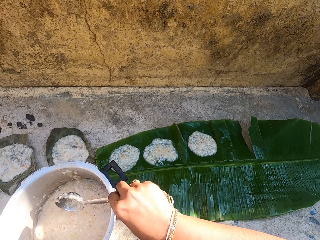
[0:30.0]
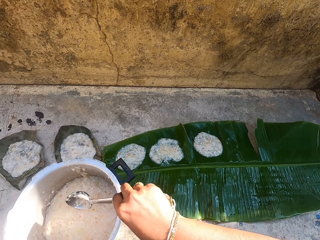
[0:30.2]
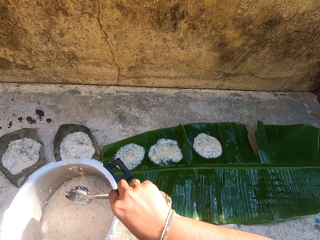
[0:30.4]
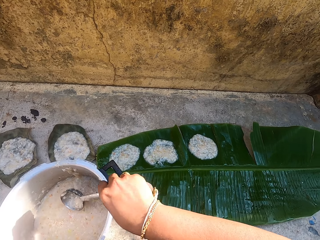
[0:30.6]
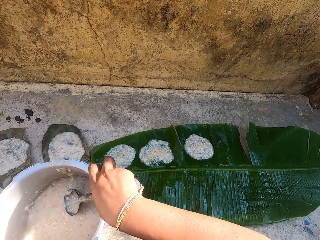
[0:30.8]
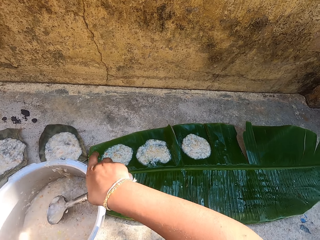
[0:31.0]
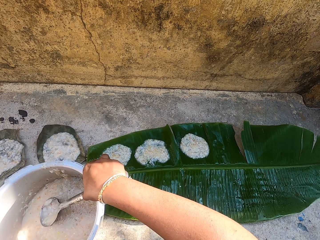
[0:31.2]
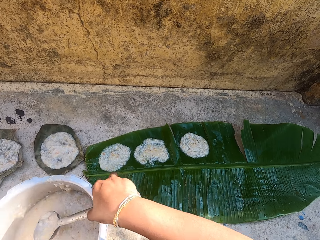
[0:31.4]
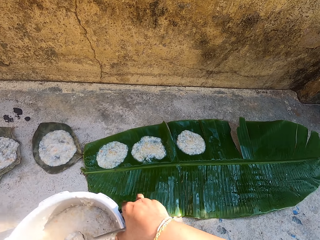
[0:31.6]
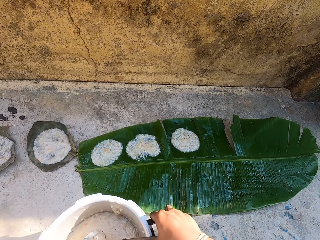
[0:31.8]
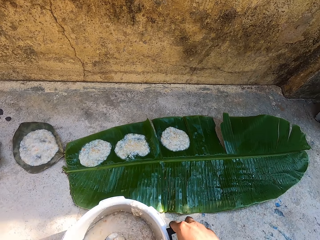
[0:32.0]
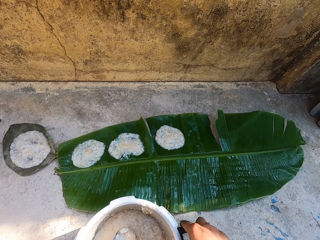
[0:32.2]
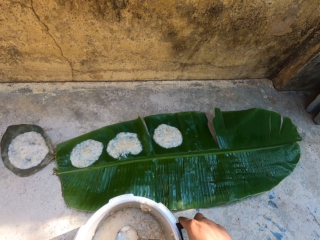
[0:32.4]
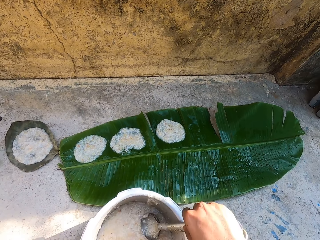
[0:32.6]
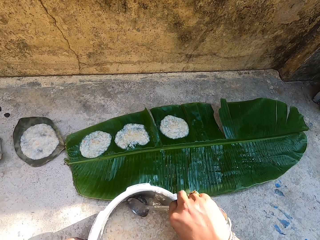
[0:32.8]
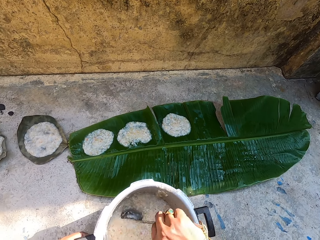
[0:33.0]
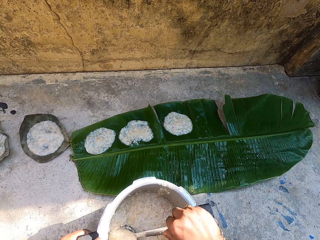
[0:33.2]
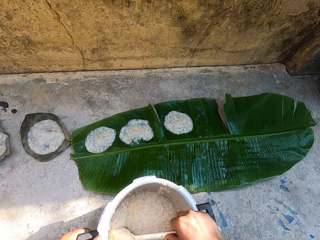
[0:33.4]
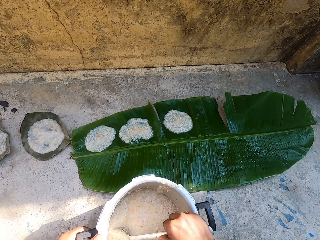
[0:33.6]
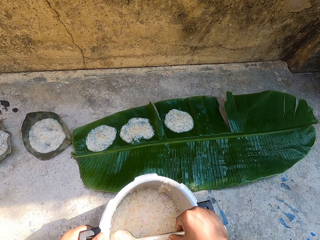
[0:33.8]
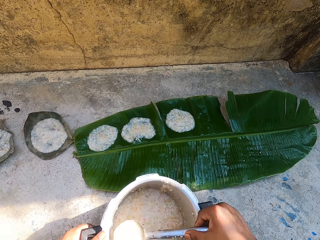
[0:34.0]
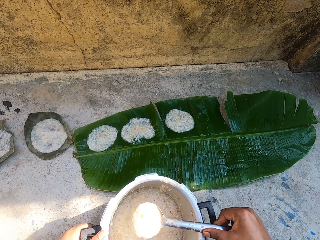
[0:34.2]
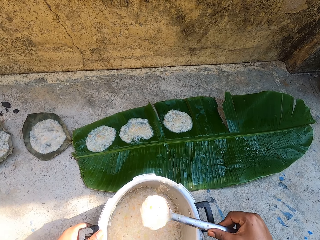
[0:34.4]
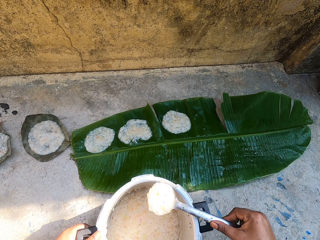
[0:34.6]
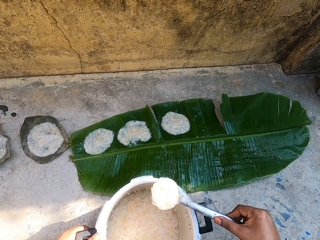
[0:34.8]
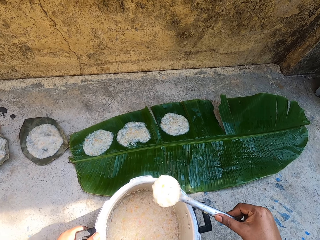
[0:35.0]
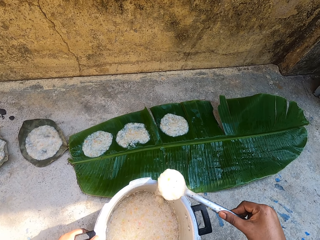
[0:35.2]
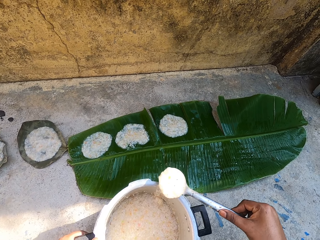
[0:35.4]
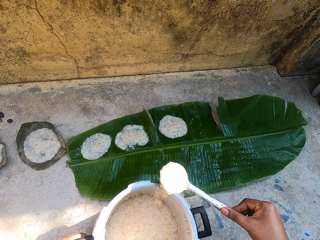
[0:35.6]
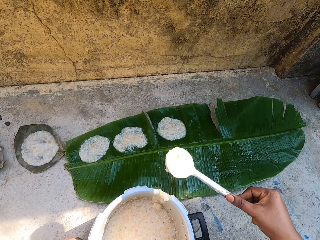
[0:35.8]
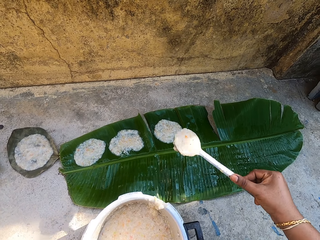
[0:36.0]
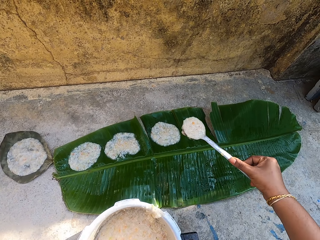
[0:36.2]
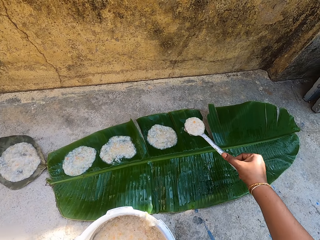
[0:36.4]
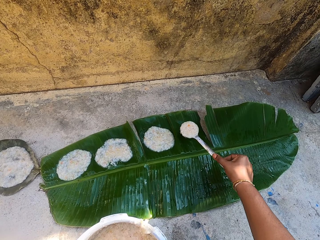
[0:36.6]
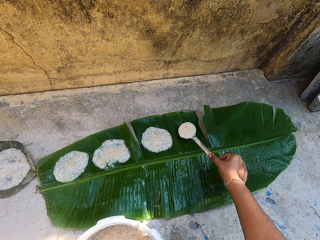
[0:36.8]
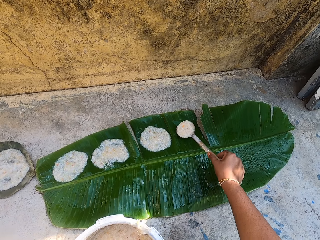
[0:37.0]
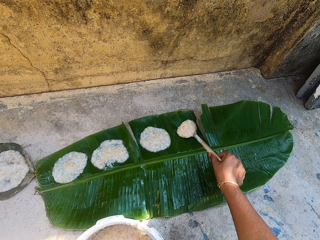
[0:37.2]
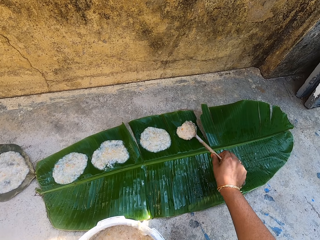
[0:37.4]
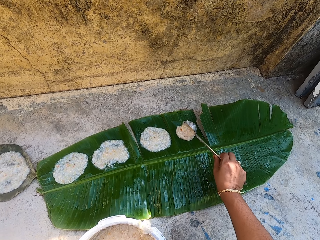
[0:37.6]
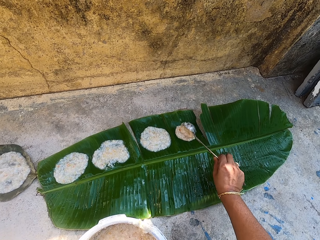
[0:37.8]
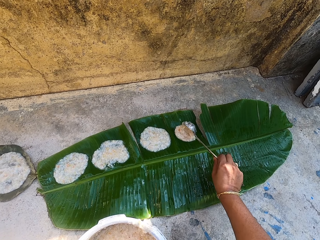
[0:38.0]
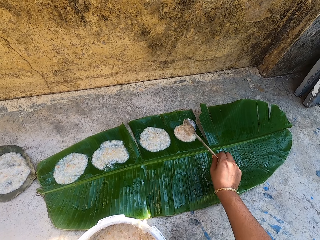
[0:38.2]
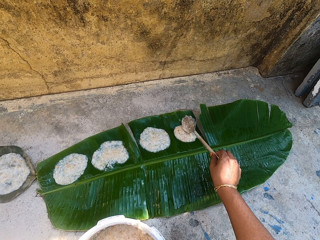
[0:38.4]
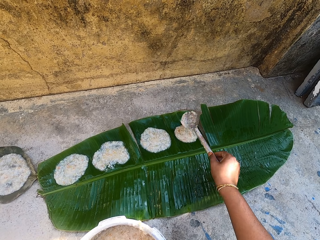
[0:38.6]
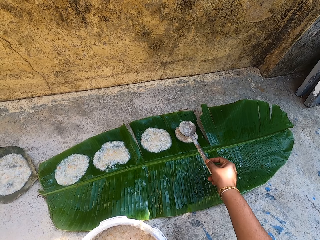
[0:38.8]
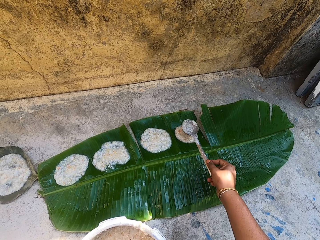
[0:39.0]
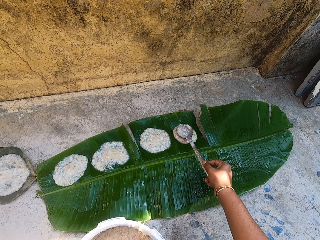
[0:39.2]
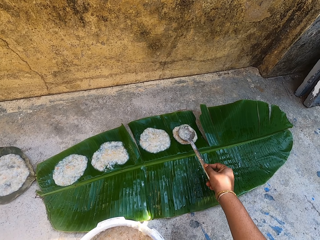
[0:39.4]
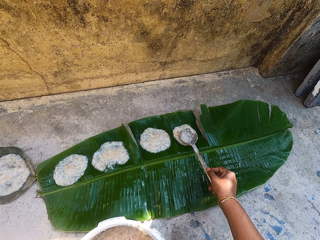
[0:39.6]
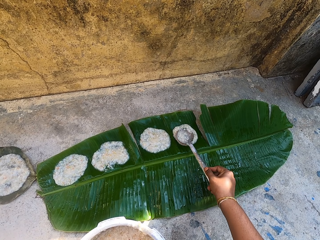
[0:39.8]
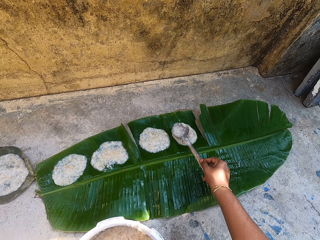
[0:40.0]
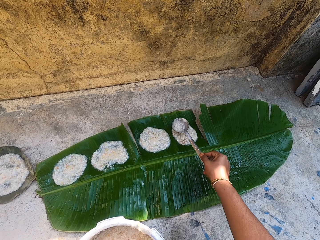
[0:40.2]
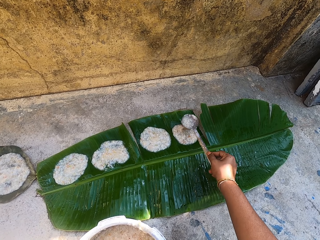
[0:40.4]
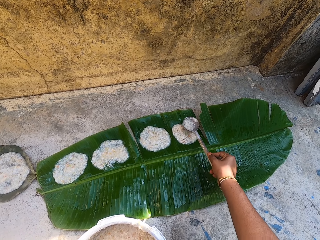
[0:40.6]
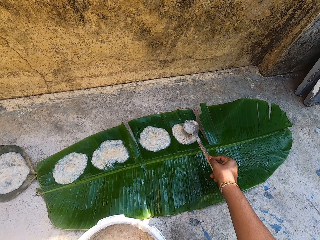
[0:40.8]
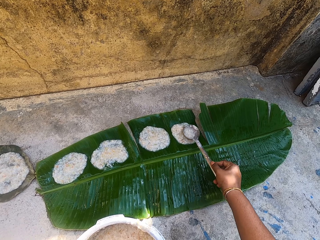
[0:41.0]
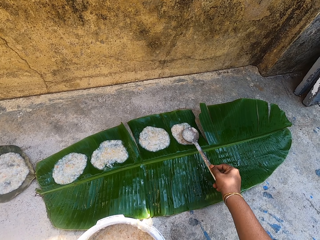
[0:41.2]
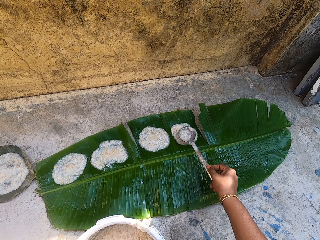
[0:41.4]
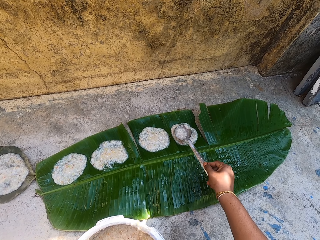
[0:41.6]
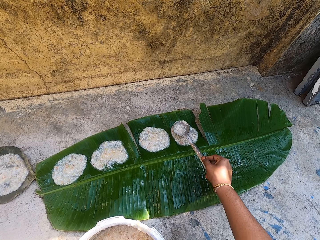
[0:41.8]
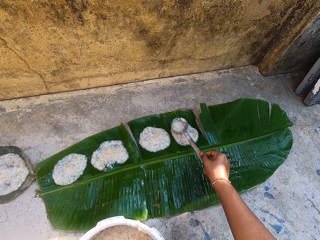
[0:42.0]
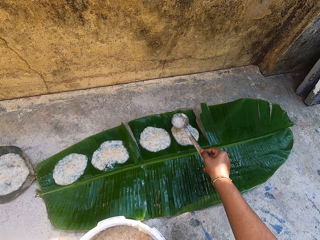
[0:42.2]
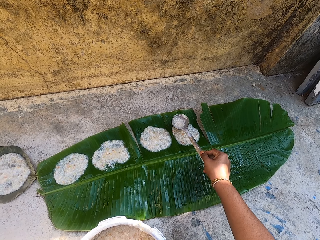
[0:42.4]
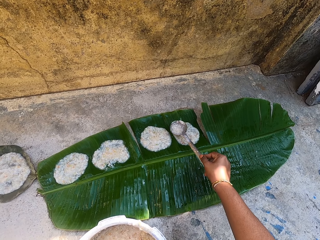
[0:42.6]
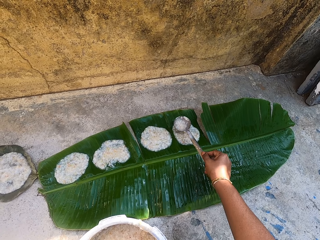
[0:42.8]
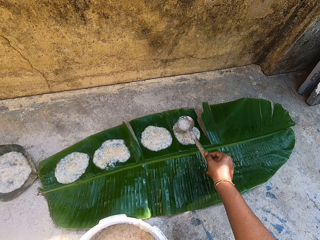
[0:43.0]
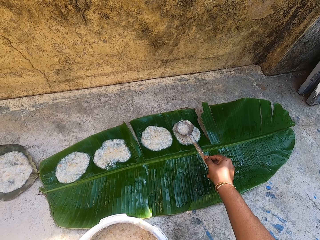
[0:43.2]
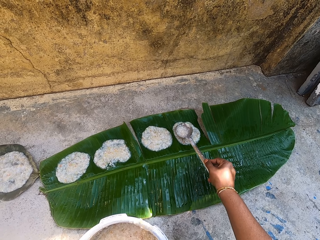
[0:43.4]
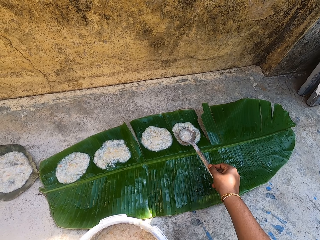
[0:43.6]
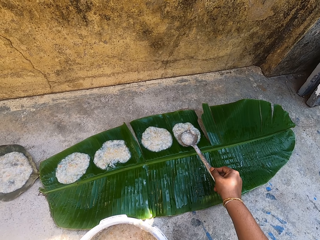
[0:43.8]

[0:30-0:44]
The camera wearer moves a cooking pot on the ground. They scoop food in the cooking pot with the stirring spoon. They rub the spoon on the cooking pot. They pour the food on a leaf on the ground. They spread the food on the leaf with the stirring spoon.

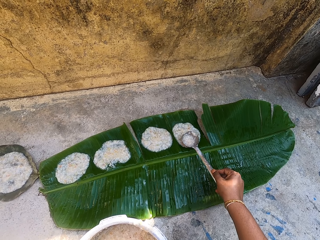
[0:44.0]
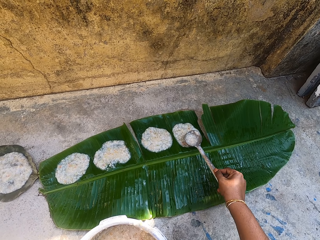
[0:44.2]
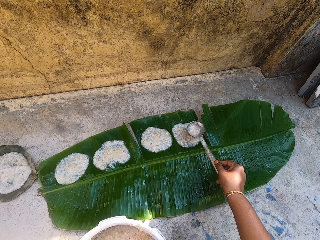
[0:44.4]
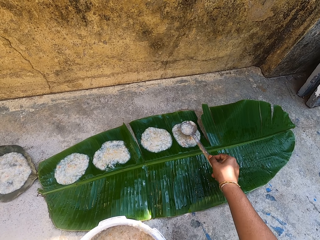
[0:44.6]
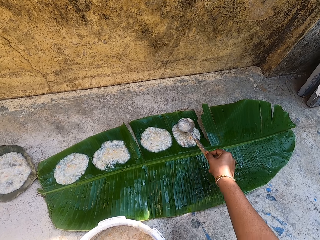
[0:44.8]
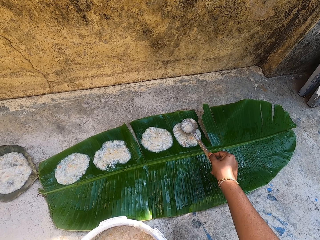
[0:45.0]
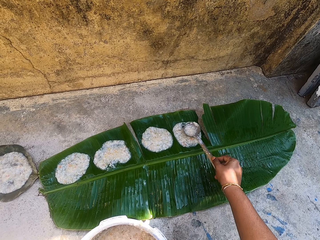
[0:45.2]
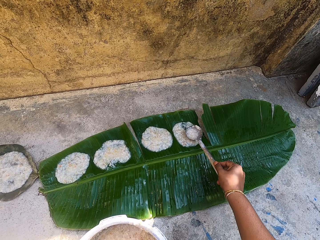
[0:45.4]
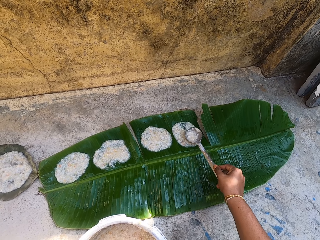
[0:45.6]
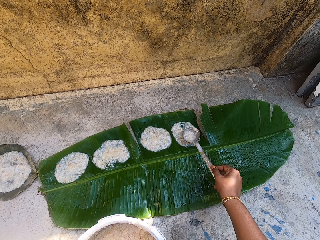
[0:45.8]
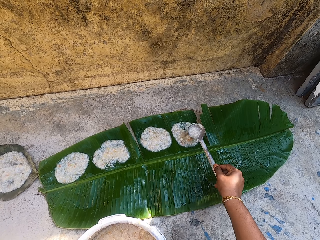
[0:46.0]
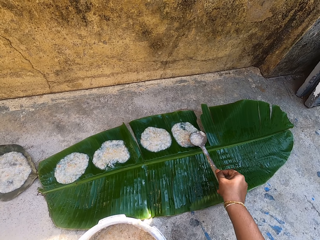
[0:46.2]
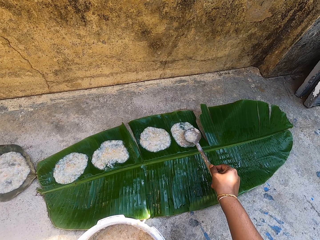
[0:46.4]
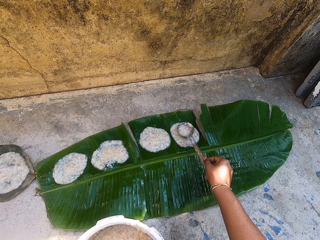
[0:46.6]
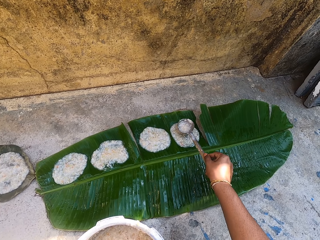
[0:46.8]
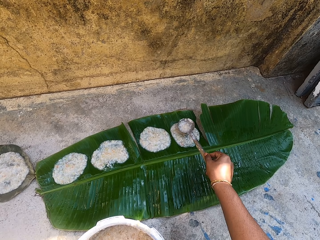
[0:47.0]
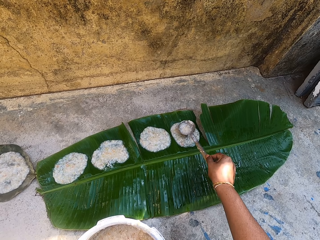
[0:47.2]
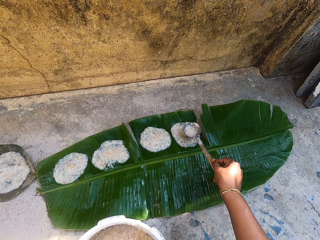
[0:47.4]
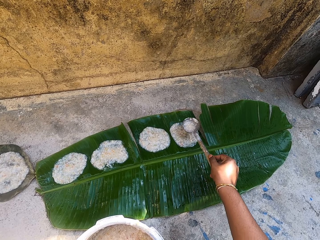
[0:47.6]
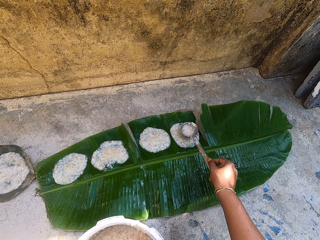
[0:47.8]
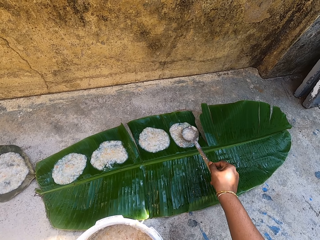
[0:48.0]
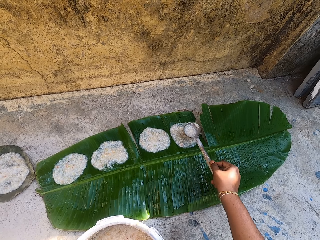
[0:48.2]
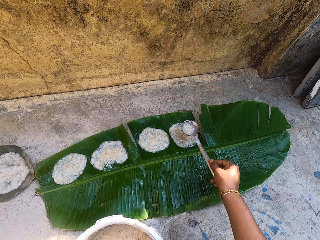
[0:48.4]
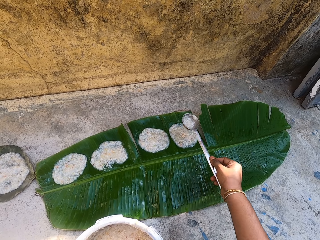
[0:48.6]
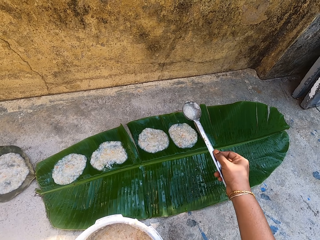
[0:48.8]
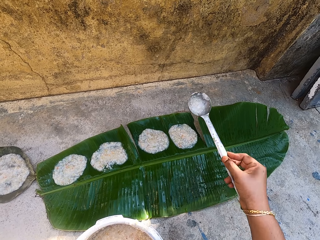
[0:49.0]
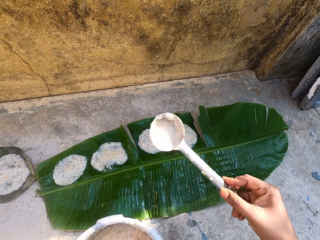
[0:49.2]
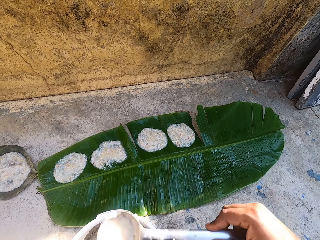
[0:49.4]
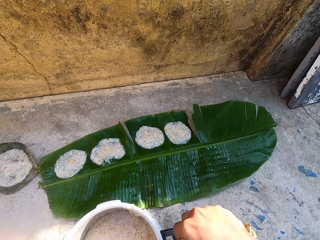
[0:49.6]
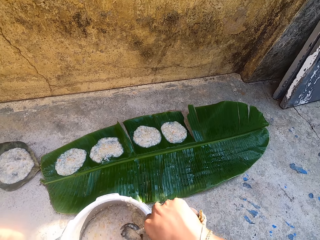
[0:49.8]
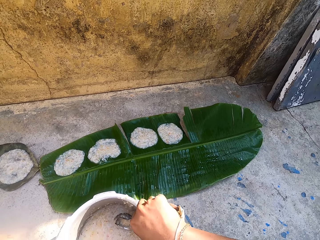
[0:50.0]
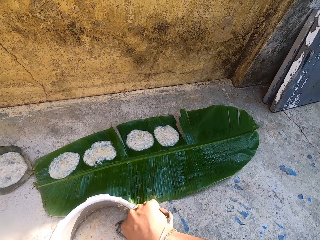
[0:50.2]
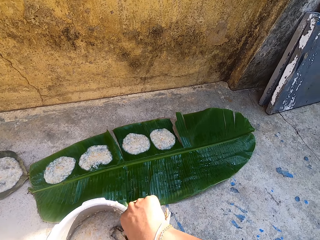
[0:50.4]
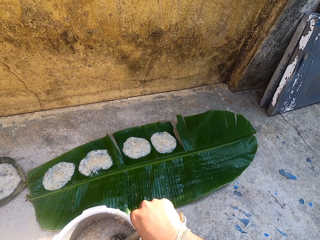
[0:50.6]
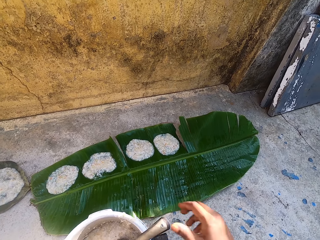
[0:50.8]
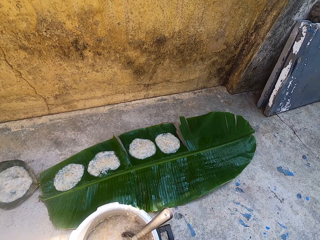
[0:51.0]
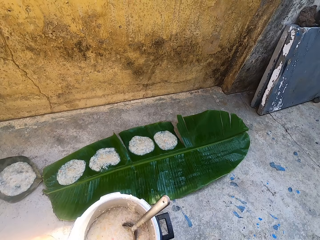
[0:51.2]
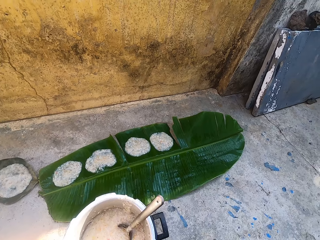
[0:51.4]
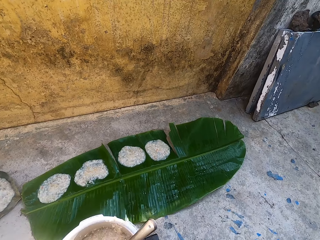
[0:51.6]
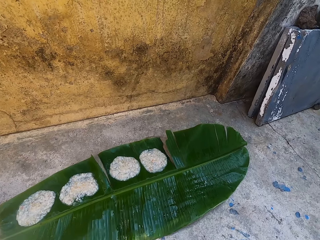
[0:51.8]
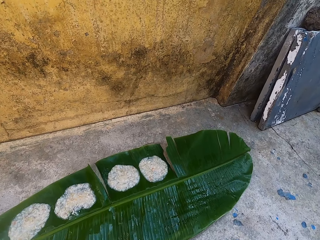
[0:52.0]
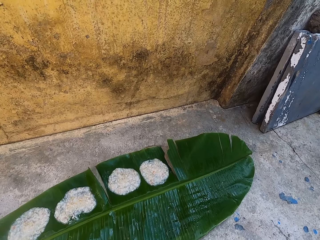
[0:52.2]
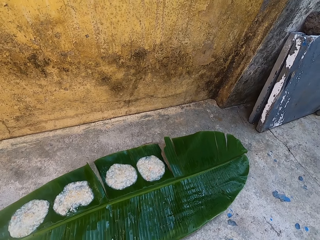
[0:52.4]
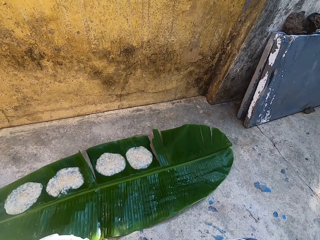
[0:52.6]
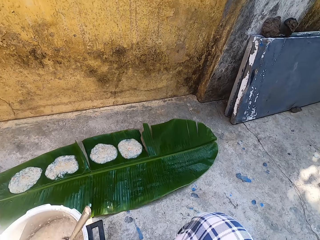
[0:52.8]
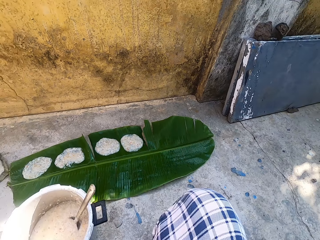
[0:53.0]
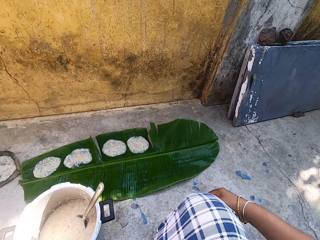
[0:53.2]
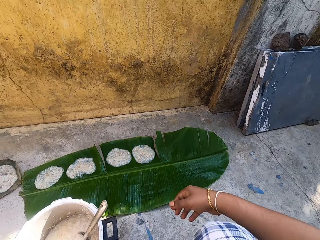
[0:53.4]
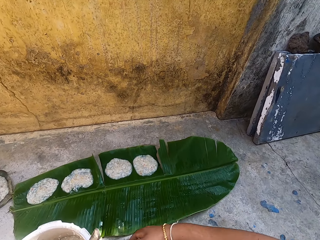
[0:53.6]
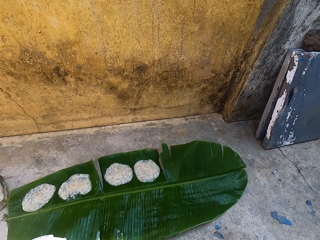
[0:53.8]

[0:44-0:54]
The camera wearer puts the stirring spoon in the cooking pot. They move a chair.
